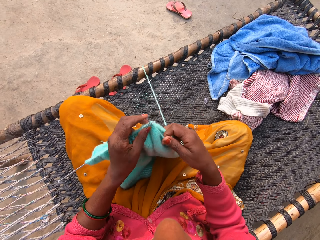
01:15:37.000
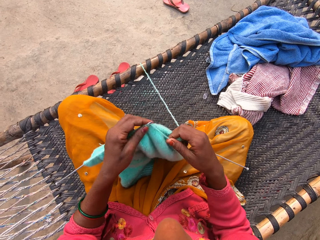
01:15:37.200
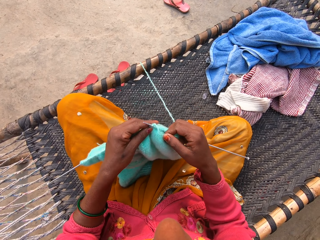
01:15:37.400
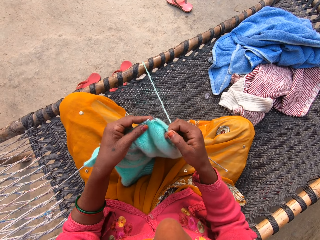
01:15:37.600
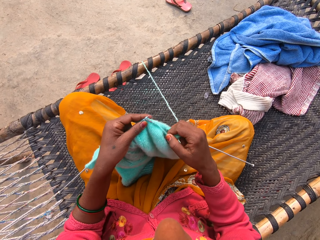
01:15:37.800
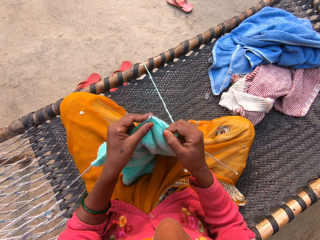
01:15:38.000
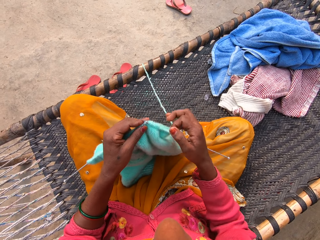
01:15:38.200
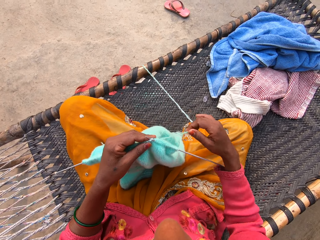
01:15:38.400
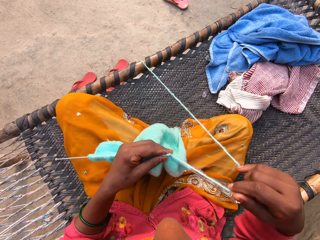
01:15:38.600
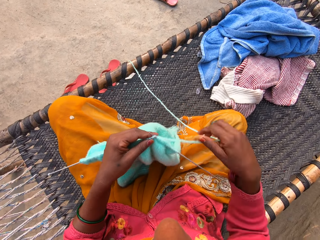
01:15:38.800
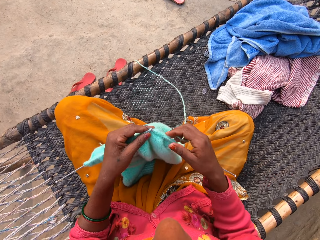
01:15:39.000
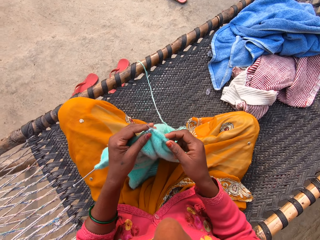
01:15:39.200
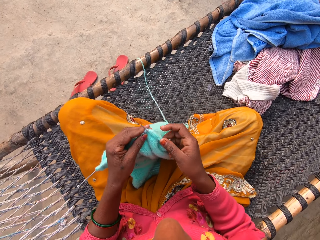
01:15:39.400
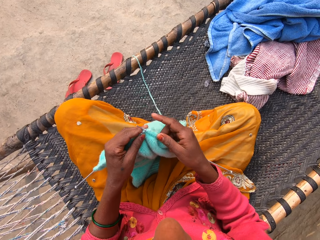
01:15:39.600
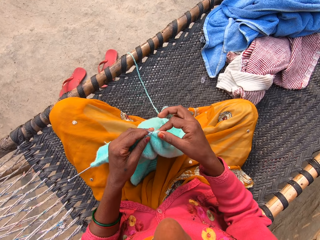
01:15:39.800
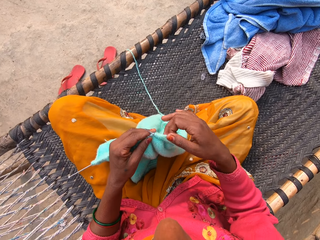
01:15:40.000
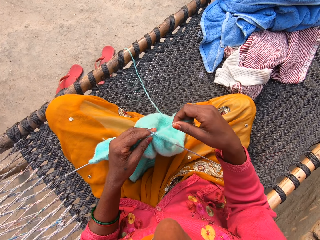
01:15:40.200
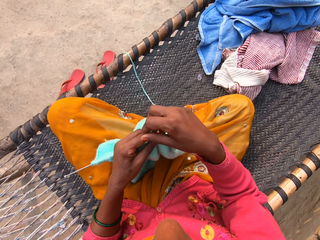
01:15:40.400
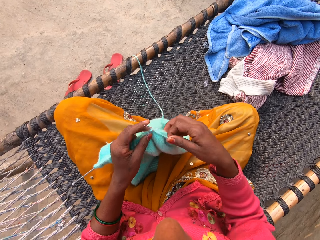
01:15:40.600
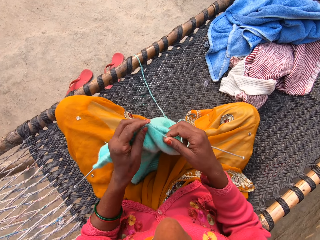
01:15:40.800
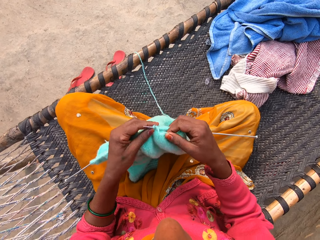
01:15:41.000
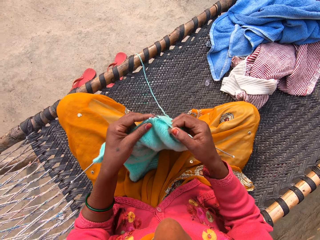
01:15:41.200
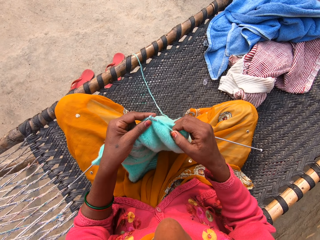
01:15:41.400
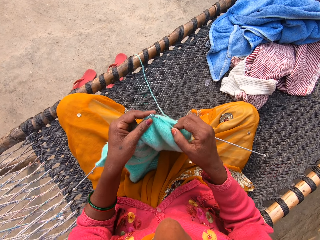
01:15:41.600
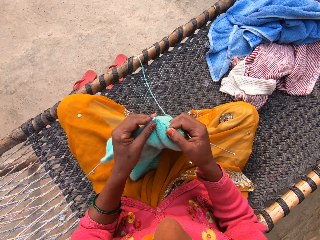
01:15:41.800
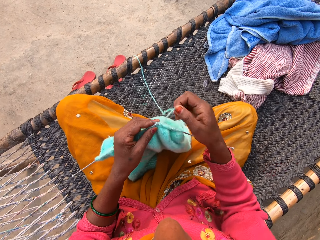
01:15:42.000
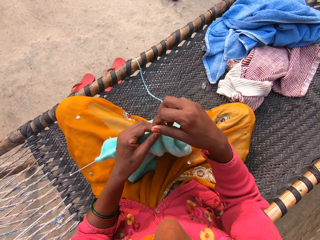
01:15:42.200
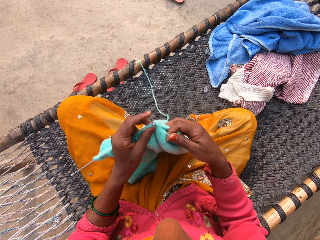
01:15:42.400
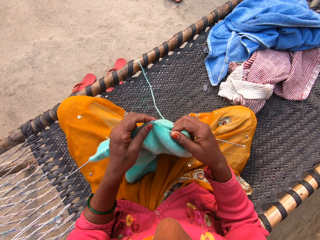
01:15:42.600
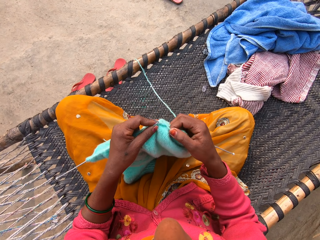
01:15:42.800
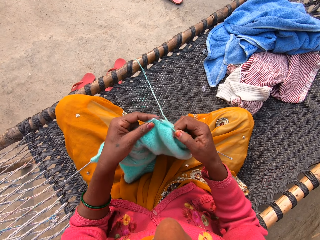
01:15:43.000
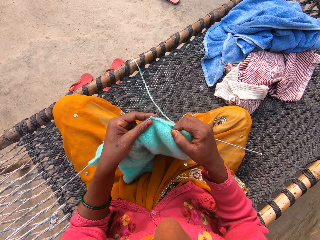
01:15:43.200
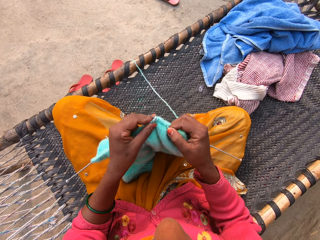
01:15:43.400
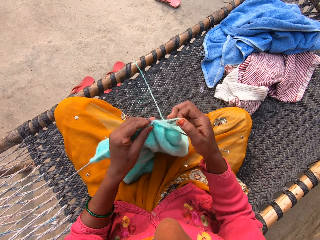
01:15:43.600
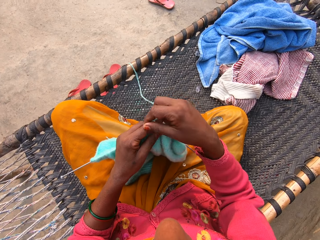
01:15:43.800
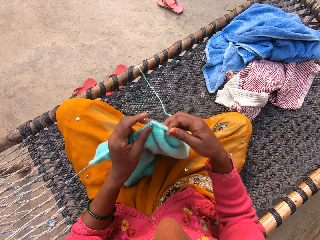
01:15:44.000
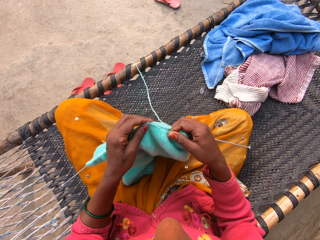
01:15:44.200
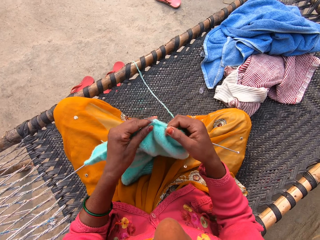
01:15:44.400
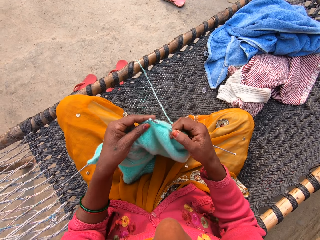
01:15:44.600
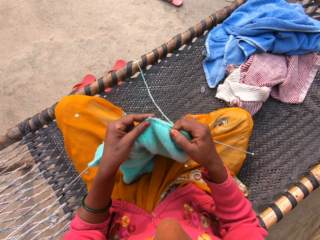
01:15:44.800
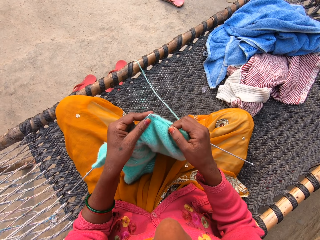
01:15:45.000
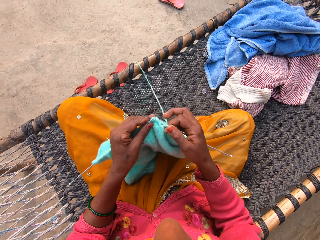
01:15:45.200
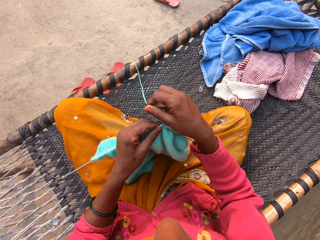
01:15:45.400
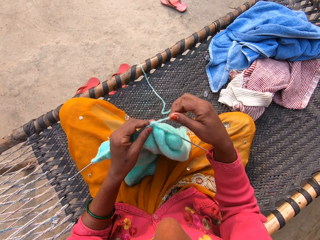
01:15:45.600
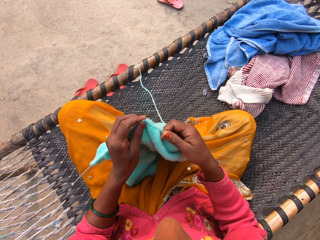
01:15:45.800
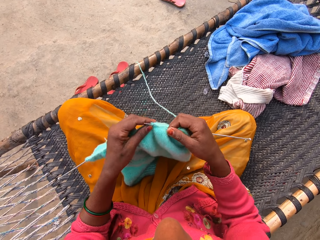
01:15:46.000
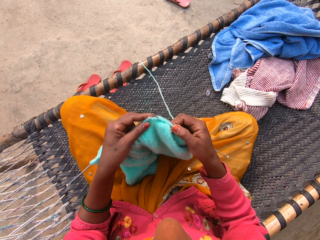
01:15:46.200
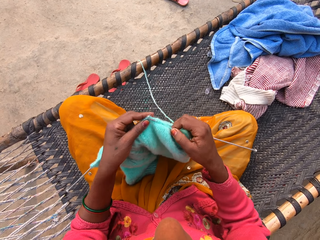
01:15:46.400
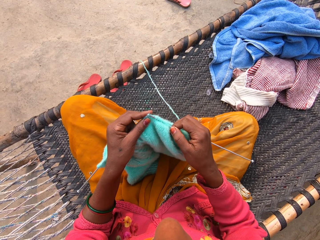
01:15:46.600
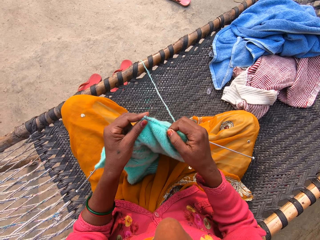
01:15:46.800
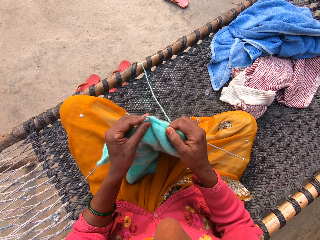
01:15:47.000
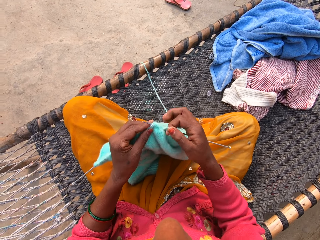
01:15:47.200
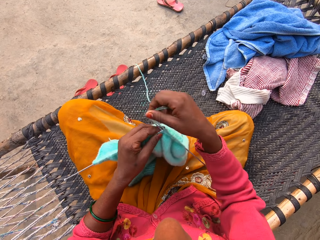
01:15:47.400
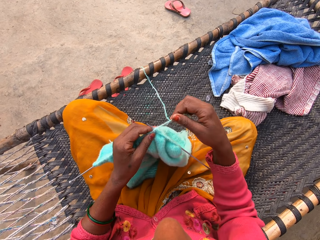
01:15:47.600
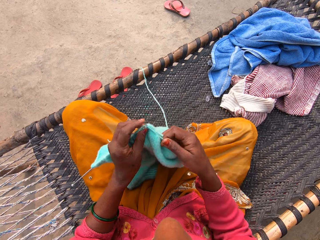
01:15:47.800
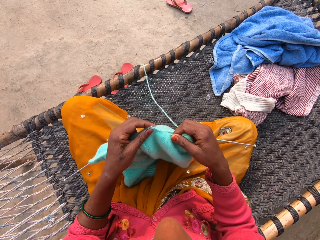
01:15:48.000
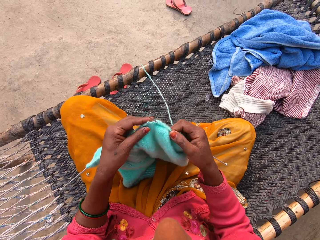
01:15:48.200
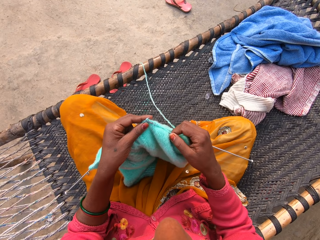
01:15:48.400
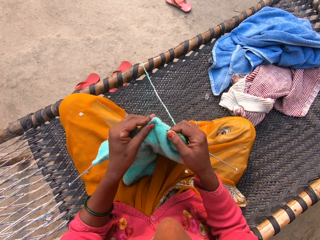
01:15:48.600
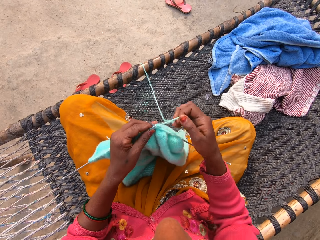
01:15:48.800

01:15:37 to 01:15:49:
The camera wearer pulls the yarn up onto a woven bench from the ground. They knit the shawl with the knitting pin and the yarn.

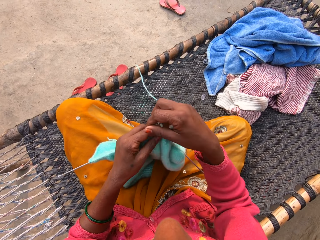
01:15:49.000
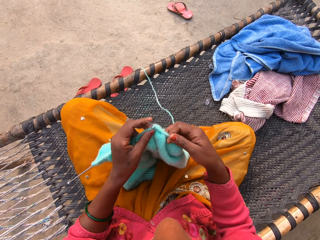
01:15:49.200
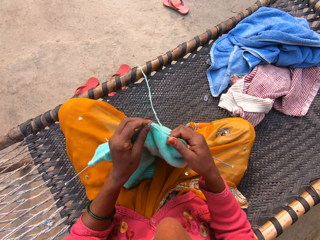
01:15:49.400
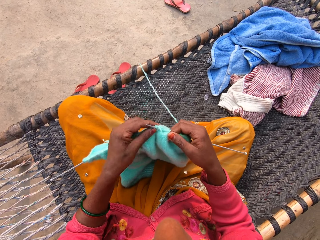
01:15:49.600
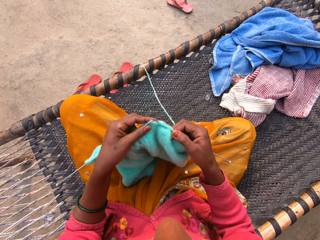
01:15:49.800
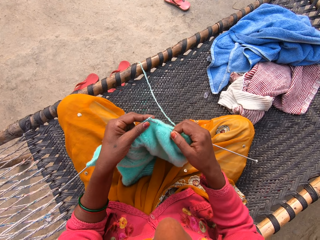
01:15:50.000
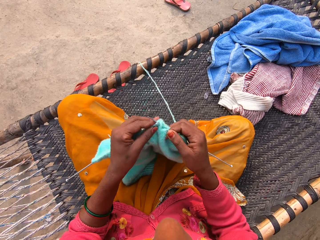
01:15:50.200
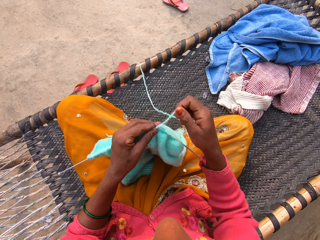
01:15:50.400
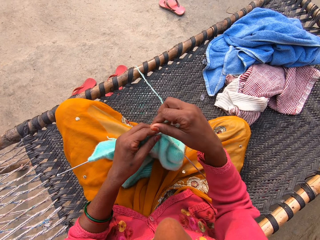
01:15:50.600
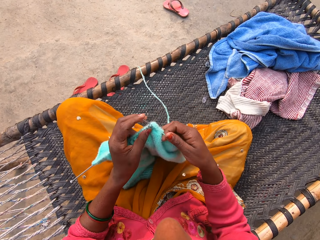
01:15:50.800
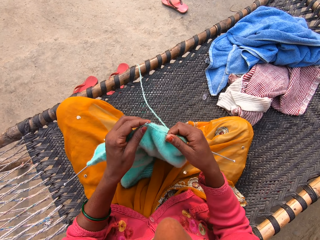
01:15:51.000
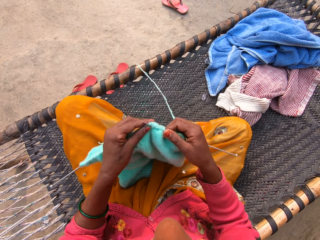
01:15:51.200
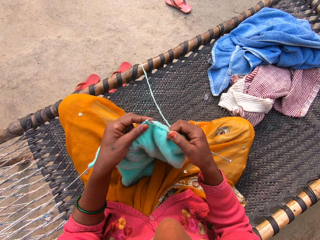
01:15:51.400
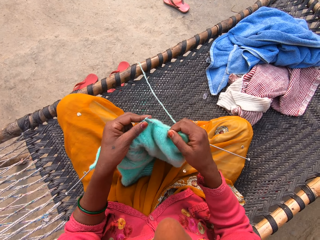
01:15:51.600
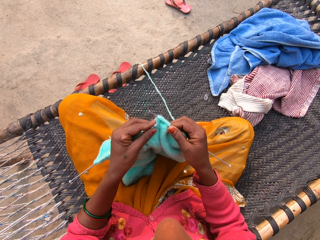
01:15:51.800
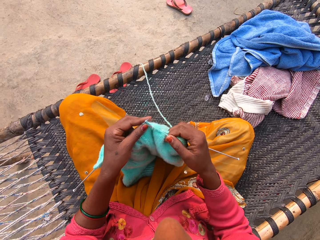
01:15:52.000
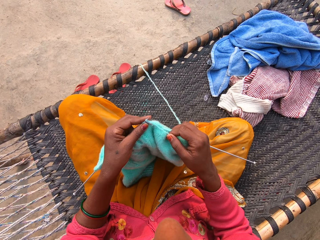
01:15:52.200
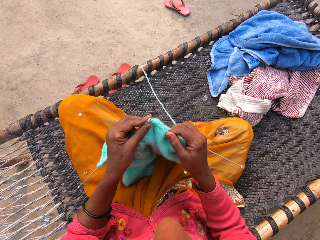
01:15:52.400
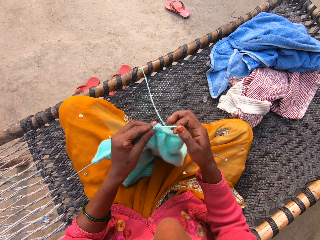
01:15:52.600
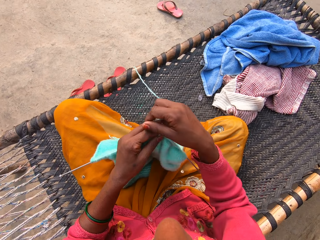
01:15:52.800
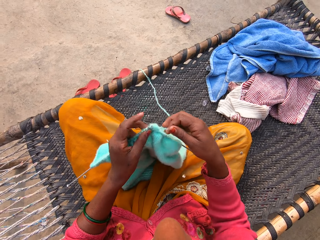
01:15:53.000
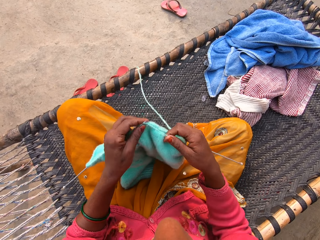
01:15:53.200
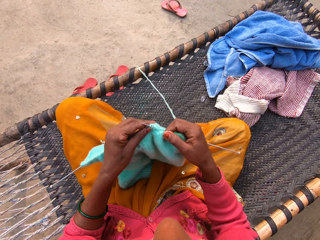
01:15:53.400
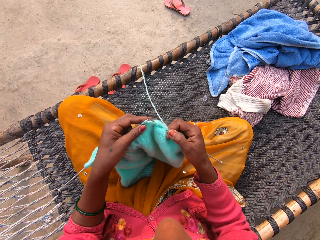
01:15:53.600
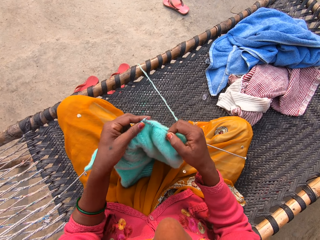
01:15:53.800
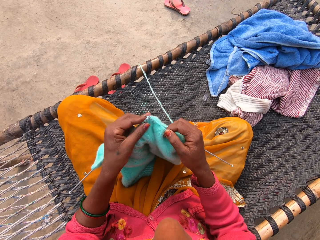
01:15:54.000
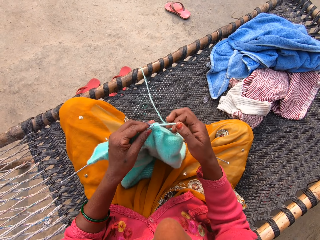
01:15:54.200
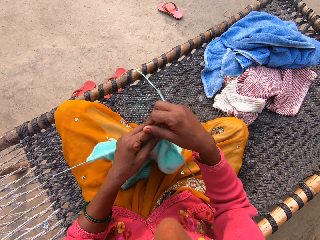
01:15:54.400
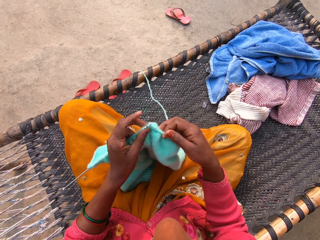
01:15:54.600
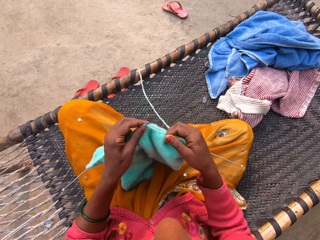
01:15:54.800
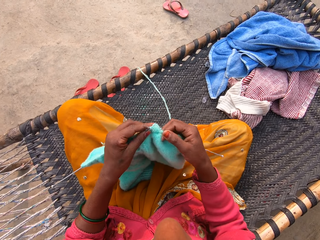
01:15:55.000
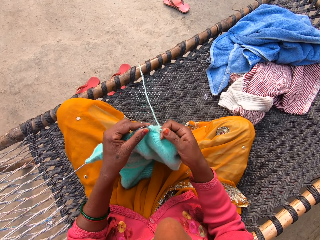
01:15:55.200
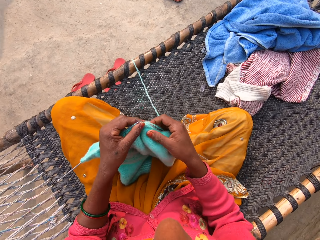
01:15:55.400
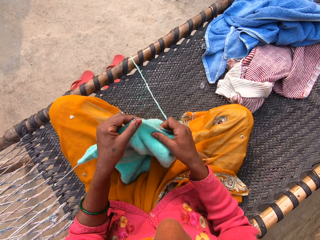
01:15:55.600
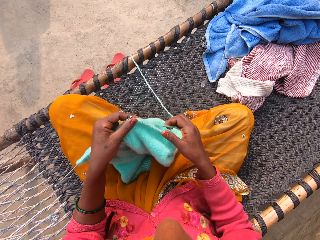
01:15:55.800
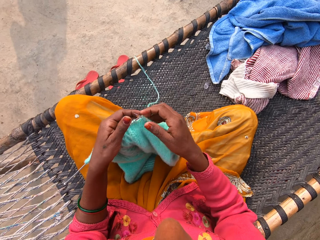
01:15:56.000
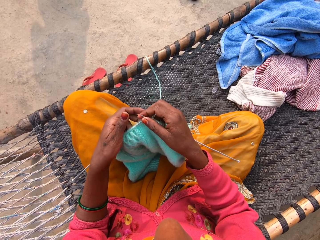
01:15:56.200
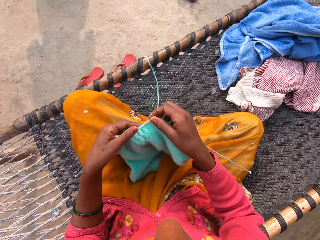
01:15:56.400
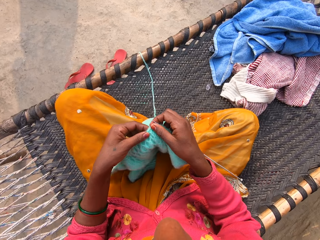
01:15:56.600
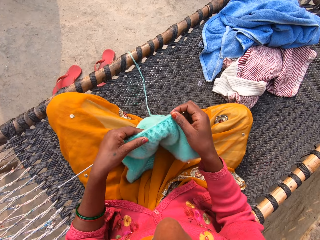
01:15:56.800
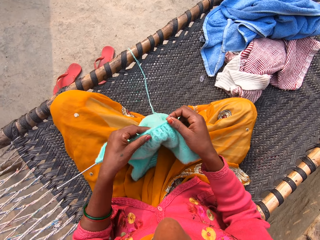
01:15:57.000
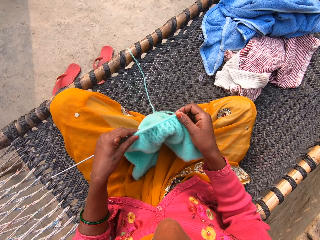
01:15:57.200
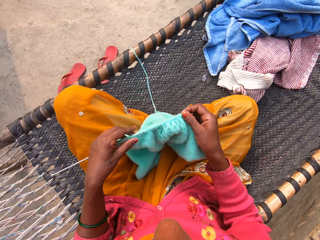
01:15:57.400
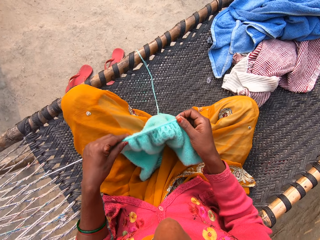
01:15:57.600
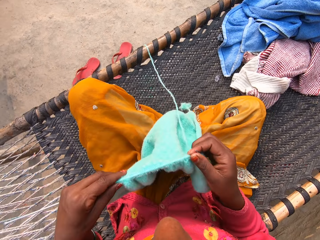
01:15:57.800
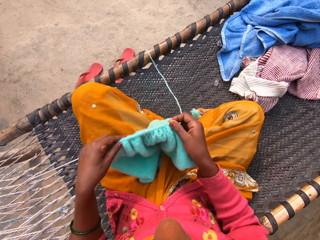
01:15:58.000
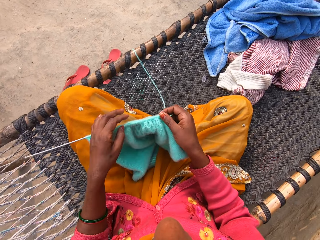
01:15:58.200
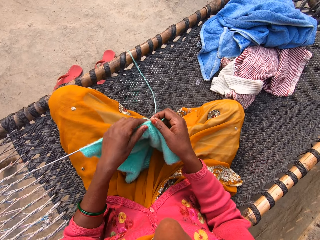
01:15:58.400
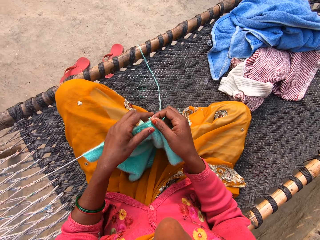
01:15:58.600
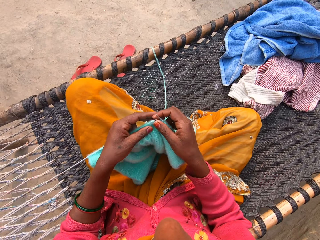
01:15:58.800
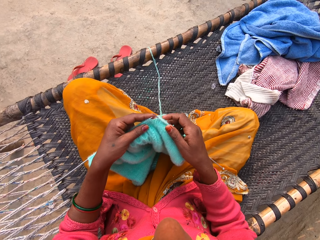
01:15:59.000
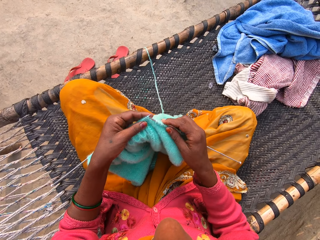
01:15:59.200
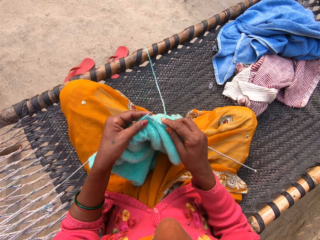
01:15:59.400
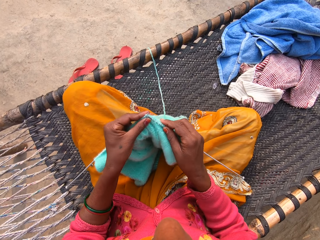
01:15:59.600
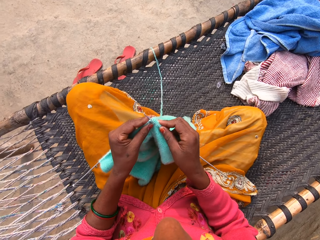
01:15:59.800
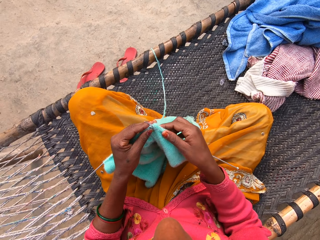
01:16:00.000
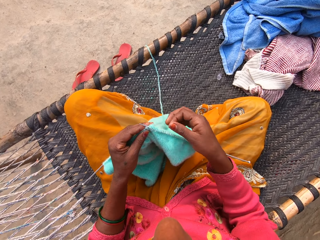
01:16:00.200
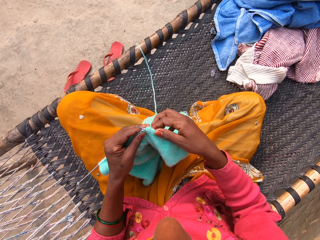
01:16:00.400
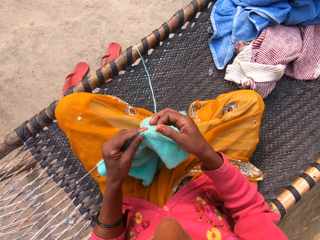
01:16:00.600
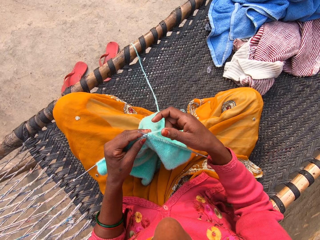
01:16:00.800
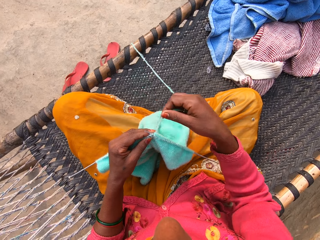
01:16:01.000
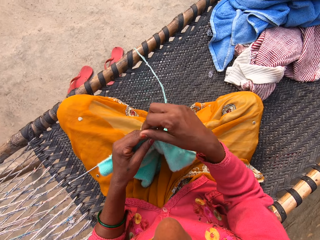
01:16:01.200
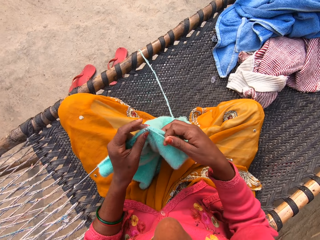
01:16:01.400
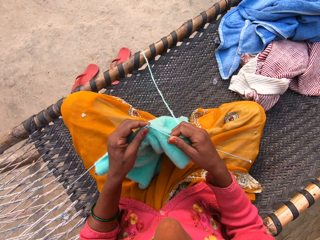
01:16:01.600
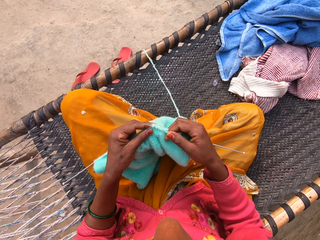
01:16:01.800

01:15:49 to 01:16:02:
The camera wearer moves the knitted cloth along the crochet. They hold the cloth. They move the knitted cloth along the crochet. They lift the knitted cloth and lower the knitted cloth. They hold the knitted cloth. They move their hand along the cloth. They knit the cloth.
